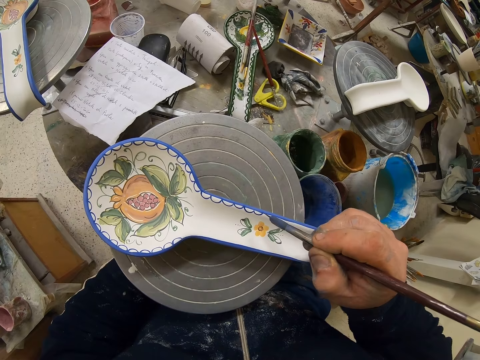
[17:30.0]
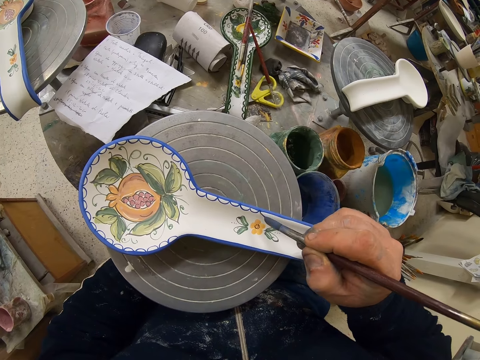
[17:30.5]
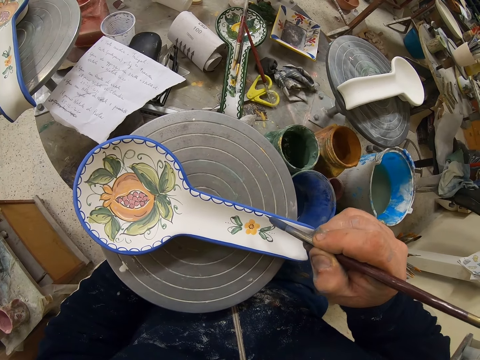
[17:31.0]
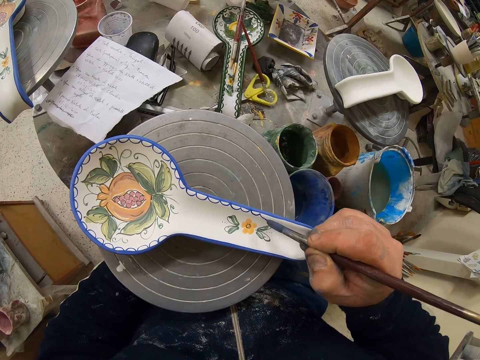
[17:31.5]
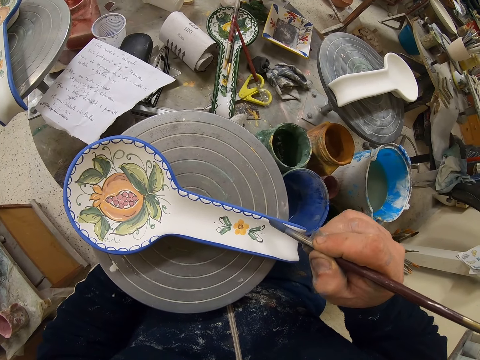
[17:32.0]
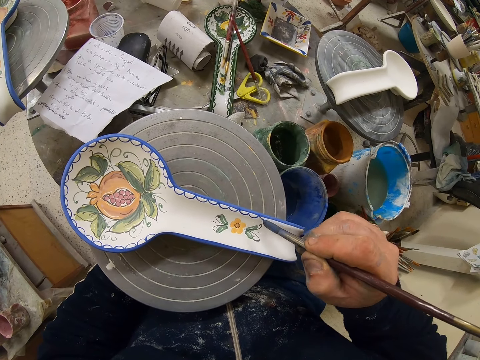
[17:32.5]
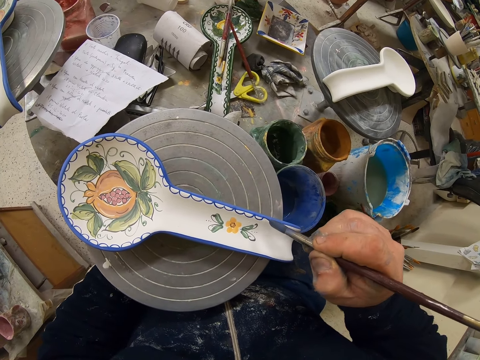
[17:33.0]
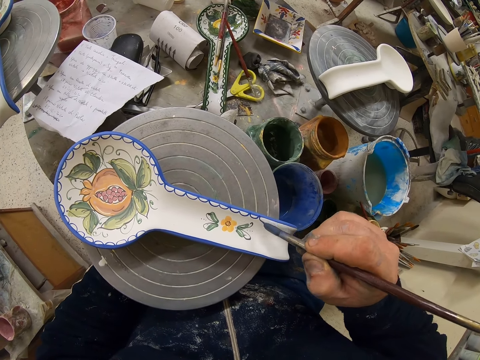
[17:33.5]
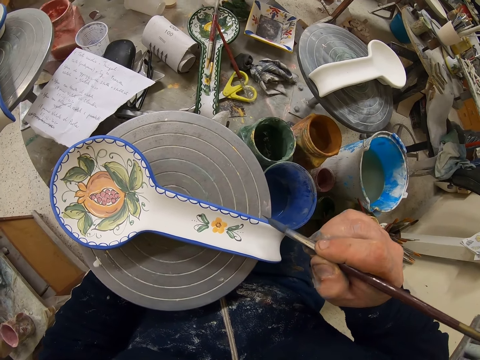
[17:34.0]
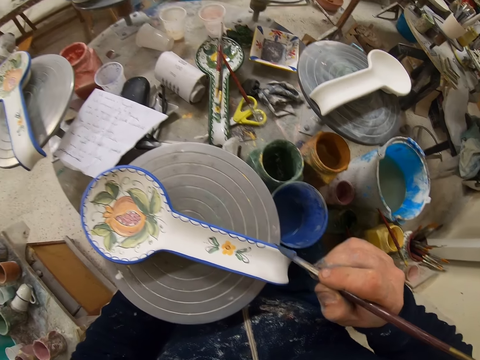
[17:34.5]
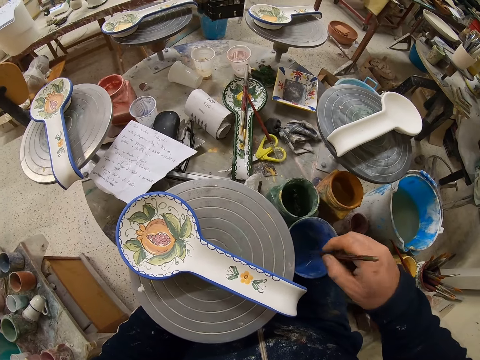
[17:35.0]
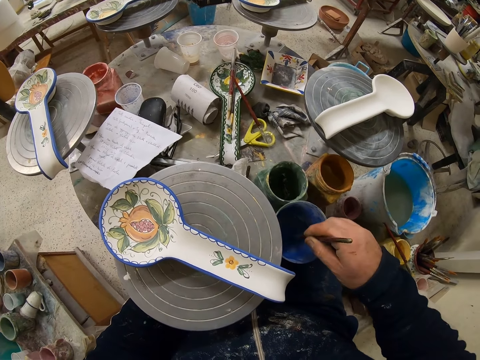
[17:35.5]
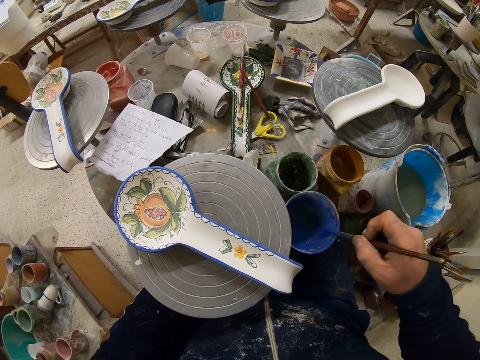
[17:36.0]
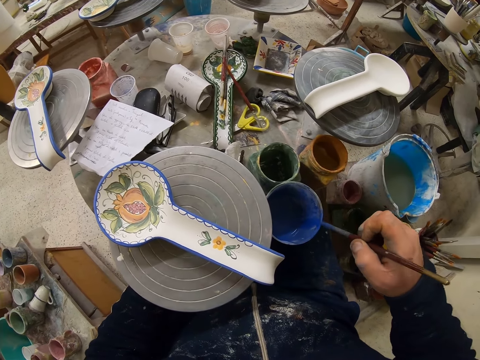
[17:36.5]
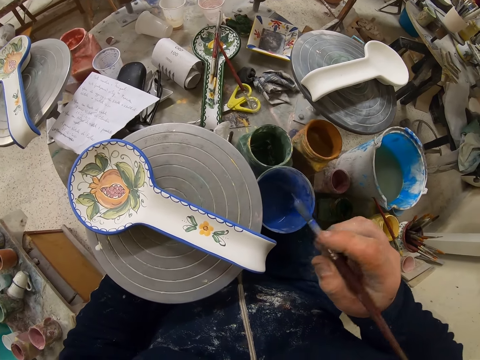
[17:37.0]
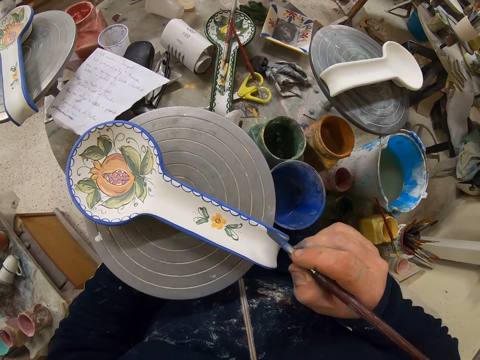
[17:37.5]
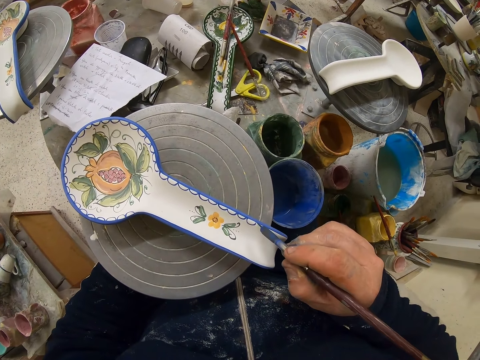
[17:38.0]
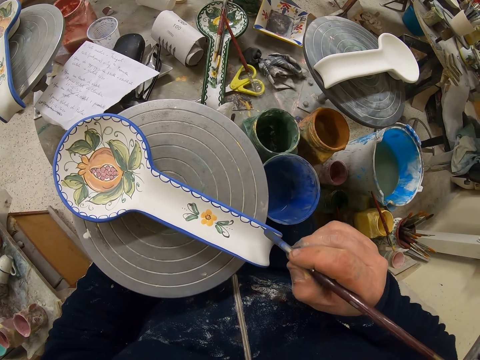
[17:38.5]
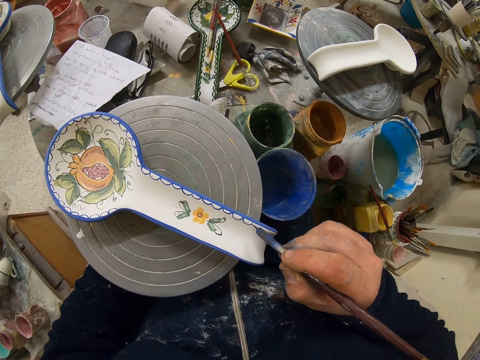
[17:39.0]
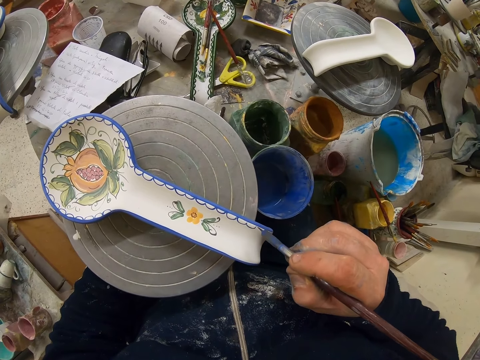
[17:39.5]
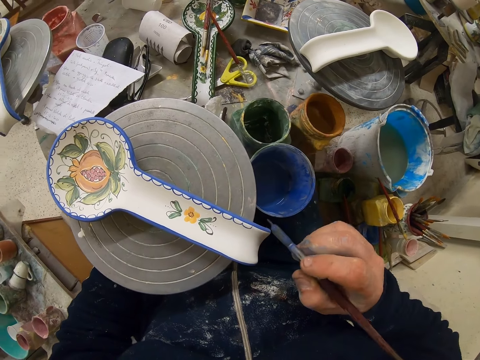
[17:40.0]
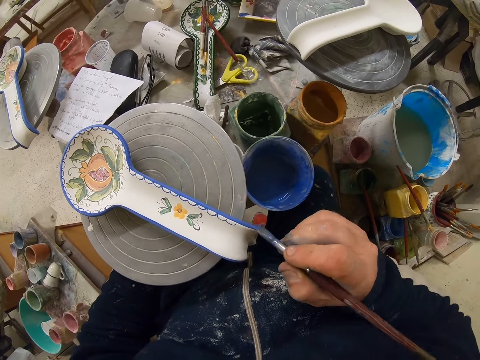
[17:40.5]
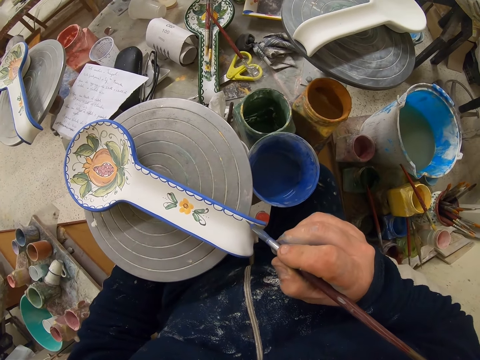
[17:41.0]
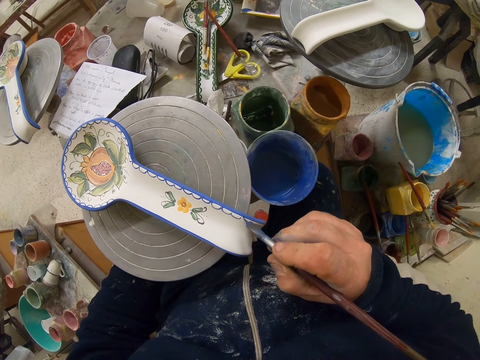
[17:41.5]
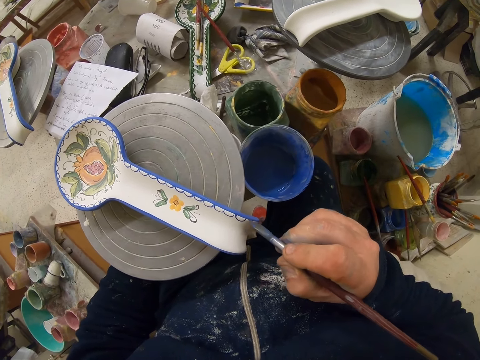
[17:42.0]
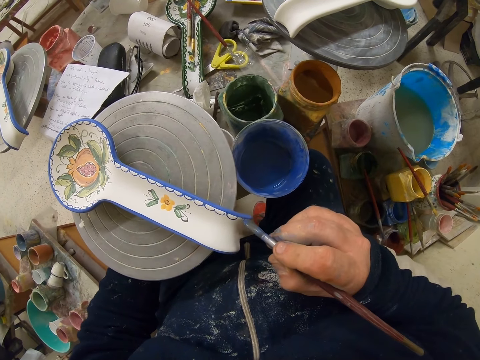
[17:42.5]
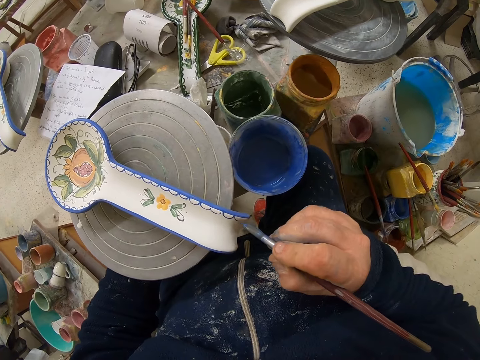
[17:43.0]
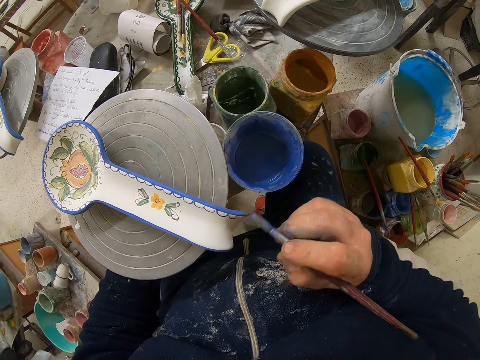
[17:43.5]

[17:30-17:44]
The camera wearer dips the paint brush in the paint can. They decorate the plate or spoon with the paint brush.

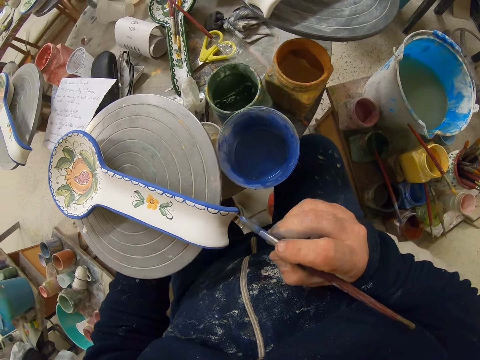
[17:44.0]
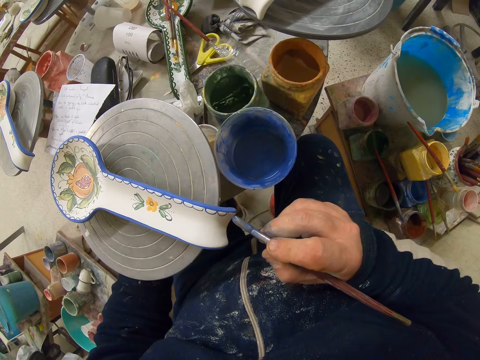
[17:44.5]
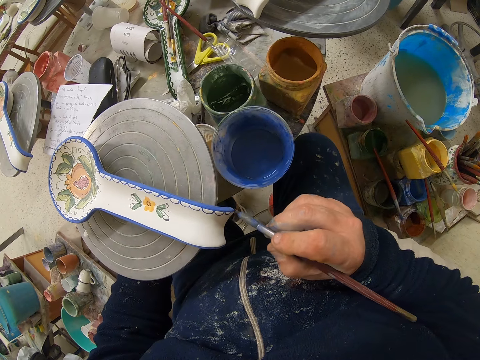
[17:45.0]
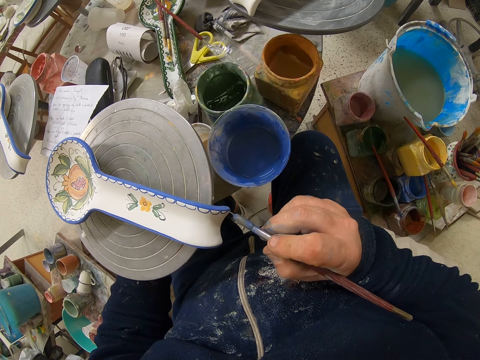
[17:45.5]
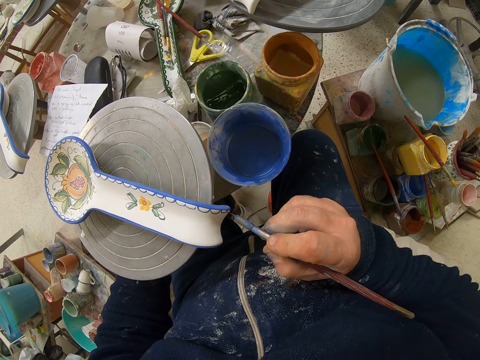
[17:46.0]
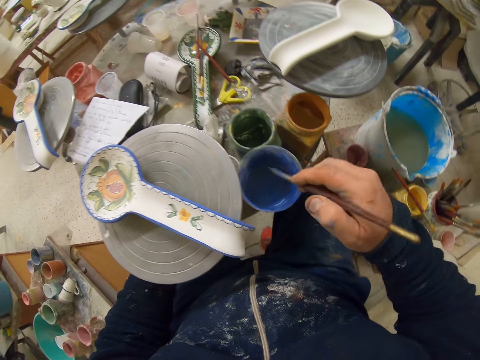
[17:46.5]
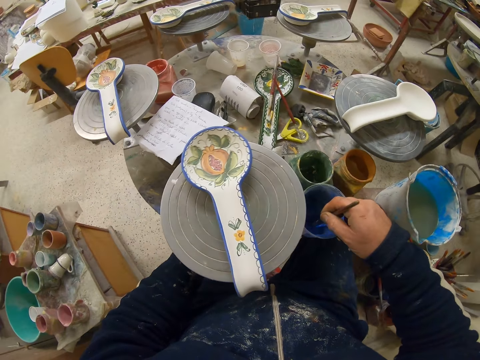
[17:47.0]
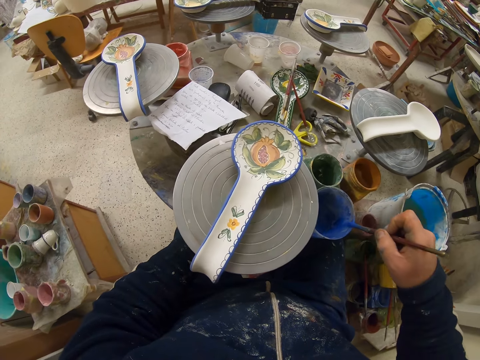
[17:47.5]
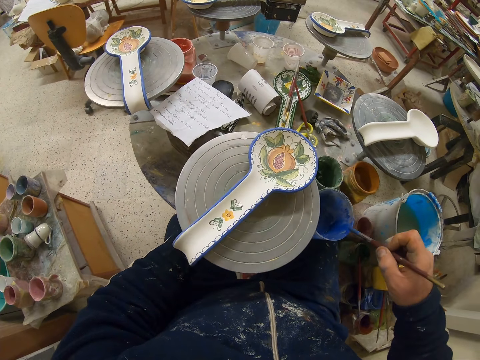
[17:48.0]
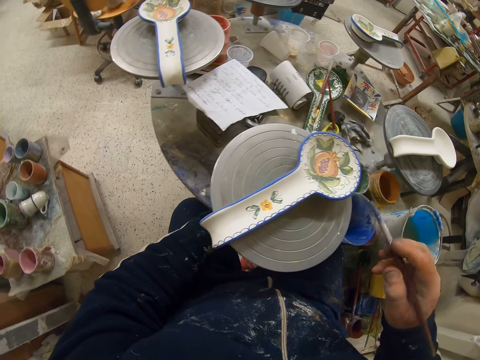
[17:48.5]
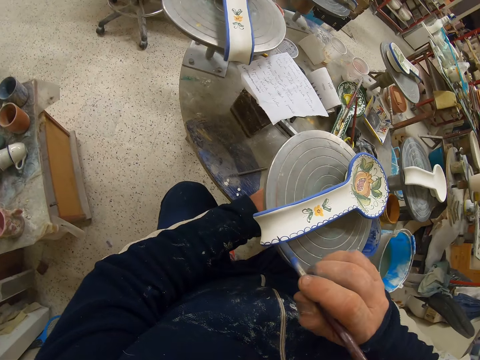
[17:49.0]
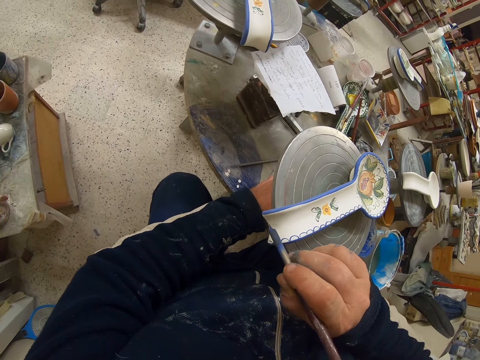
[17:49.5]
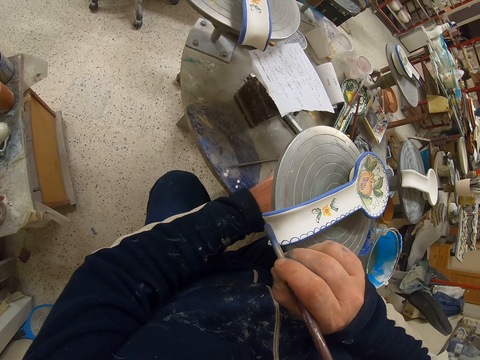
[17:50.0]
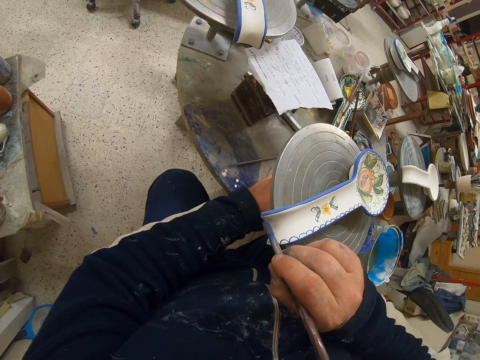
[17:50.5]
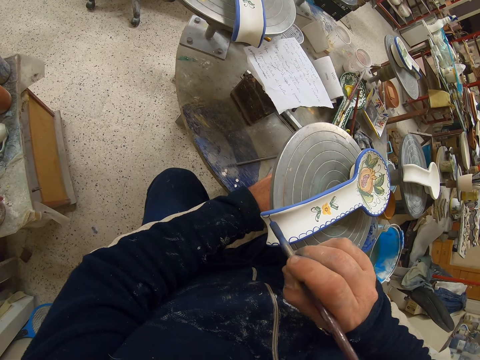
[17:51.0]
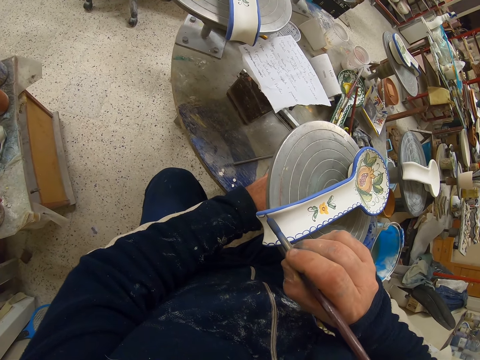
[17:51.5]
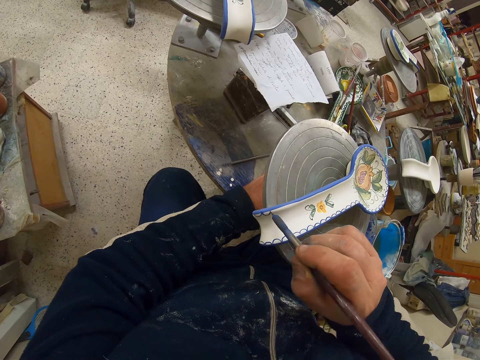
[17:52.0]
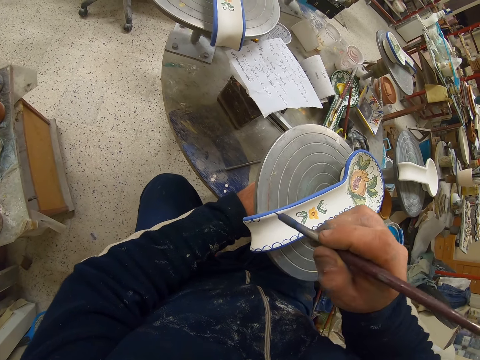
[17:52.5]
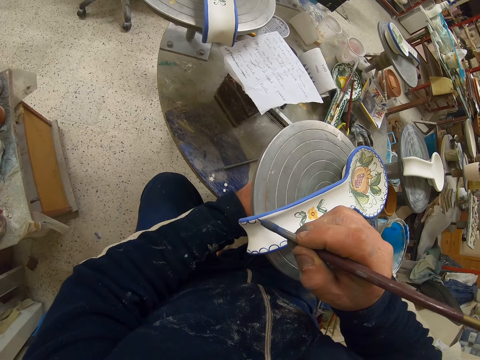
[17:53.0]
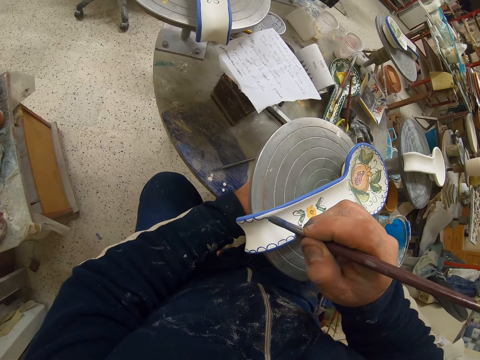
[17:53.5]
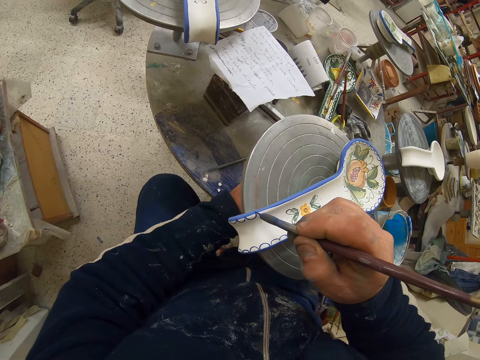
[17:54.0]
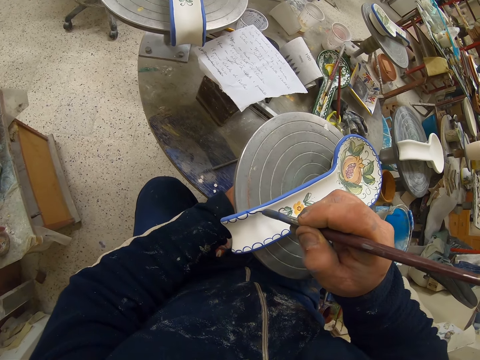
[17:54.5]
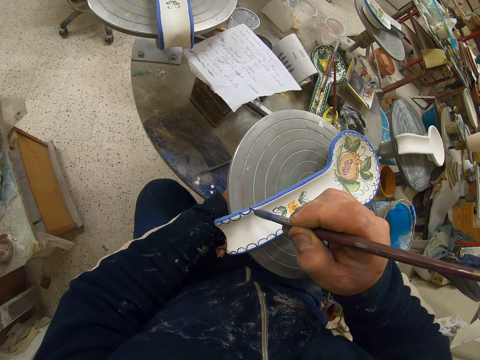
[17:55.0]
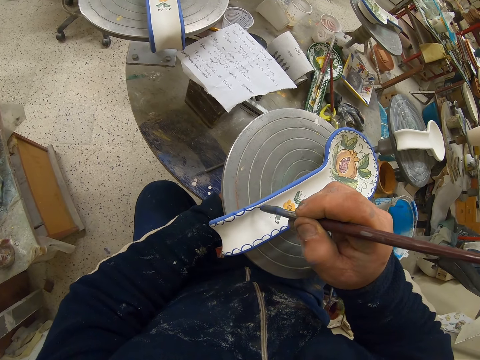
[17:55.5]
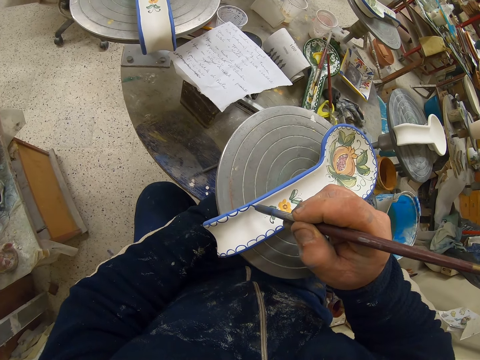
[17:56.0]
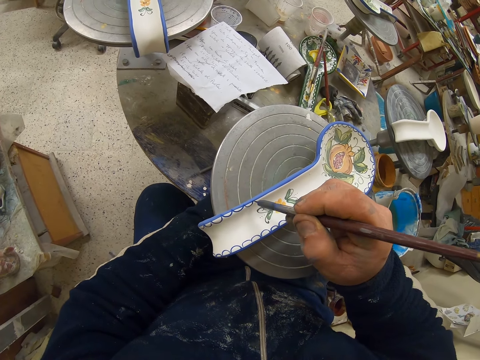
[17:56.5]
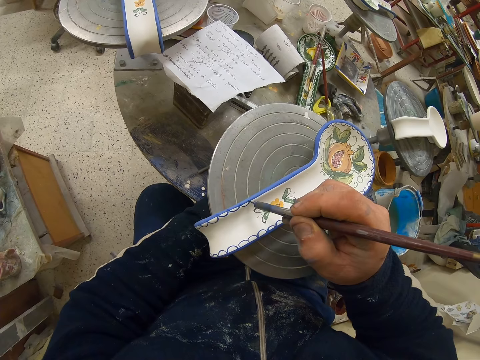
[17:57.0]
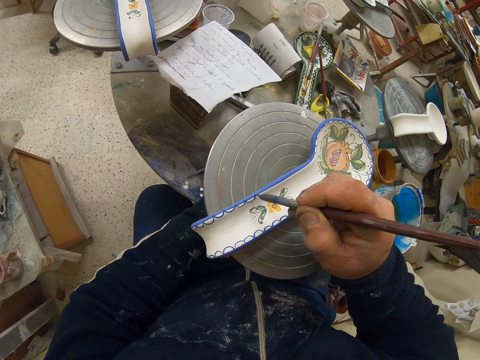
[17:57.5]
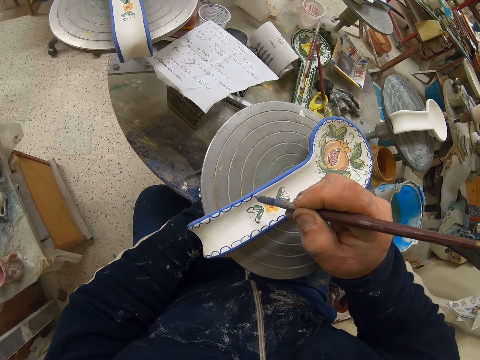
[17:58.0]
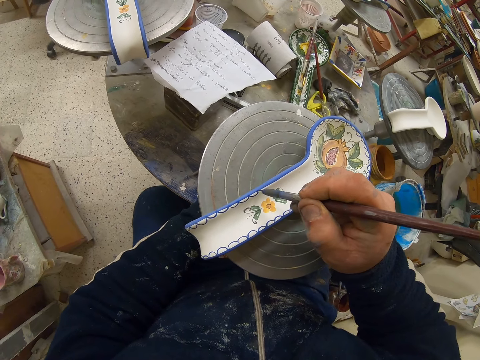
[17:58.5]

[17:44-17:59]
The camera wearer dips the paint brush in the paint can. They turn the table. They decorate the plate or spoon with the paint brush.
